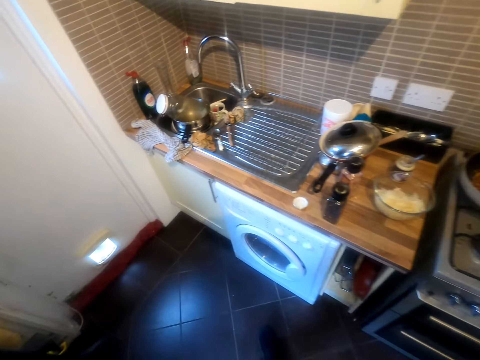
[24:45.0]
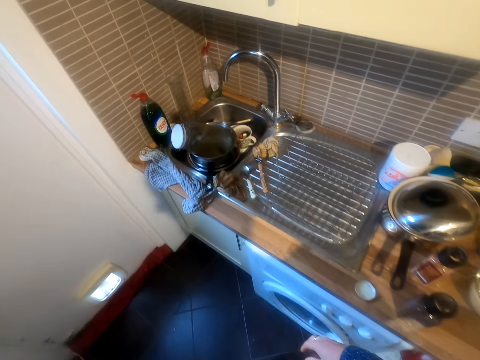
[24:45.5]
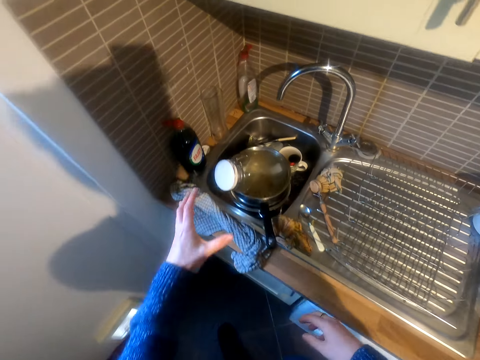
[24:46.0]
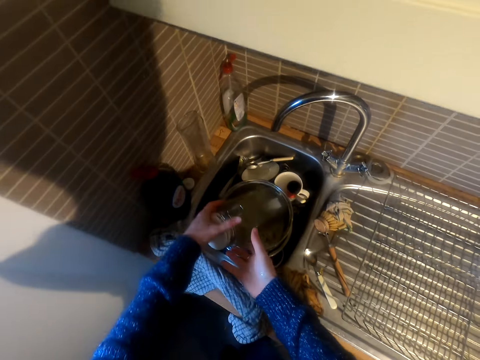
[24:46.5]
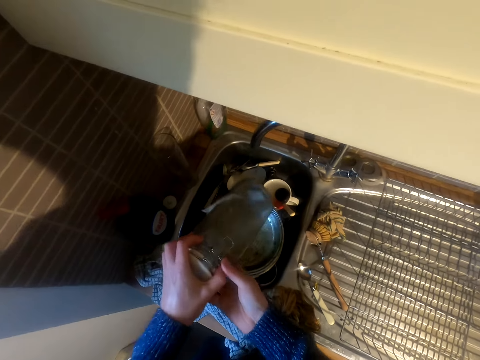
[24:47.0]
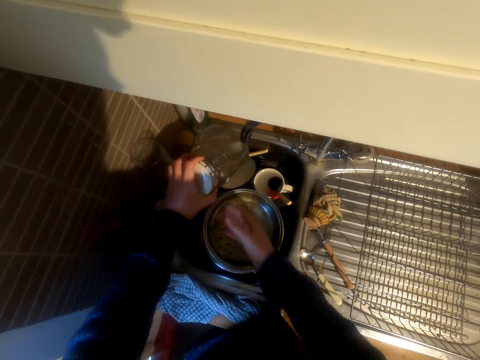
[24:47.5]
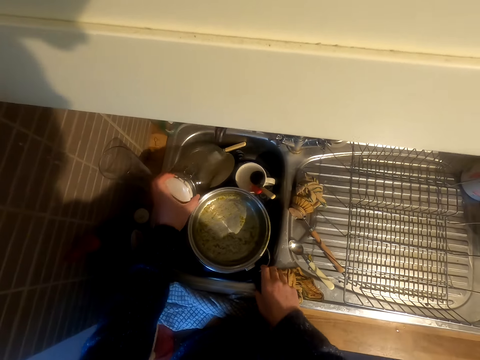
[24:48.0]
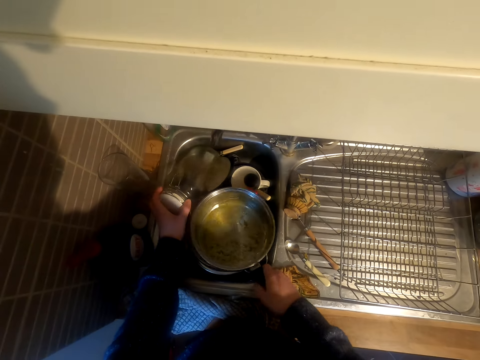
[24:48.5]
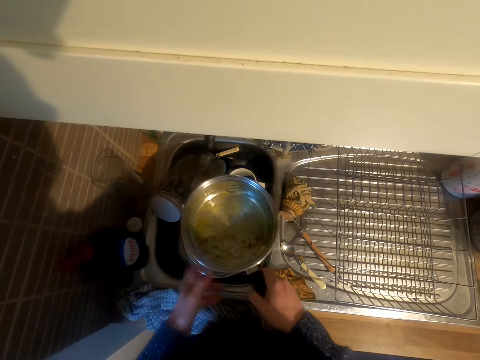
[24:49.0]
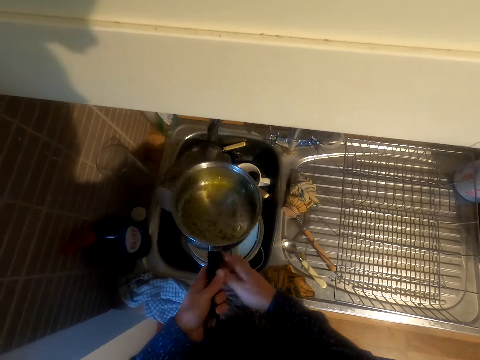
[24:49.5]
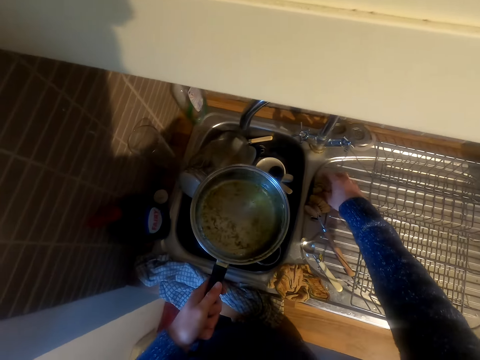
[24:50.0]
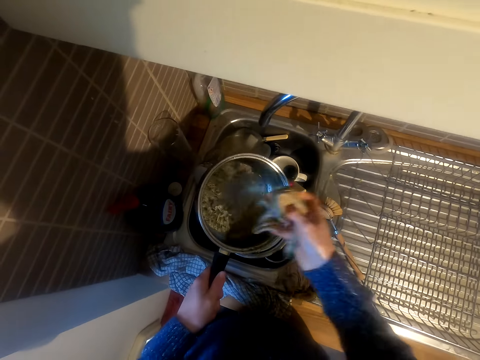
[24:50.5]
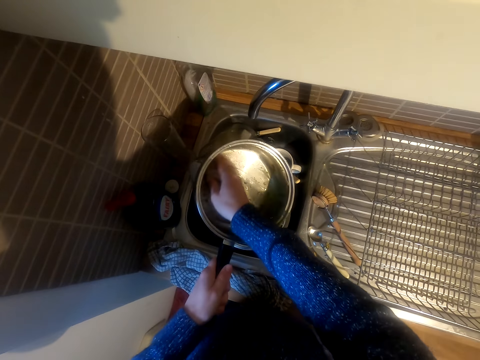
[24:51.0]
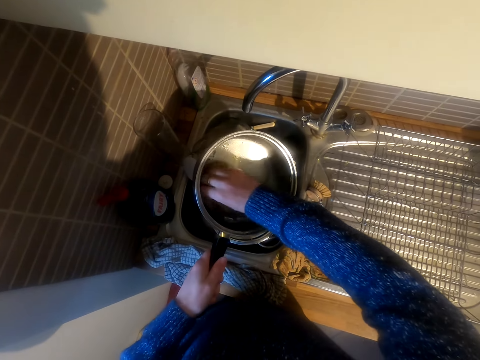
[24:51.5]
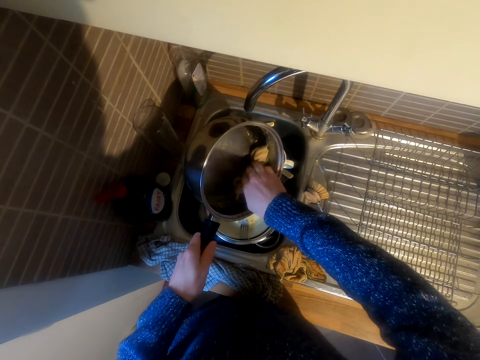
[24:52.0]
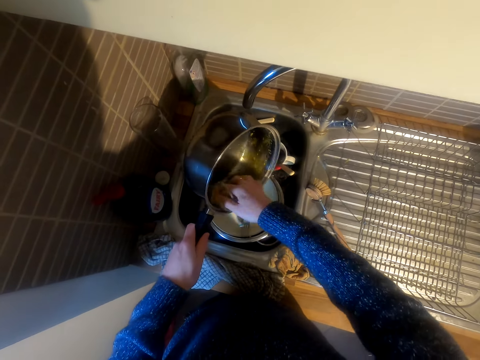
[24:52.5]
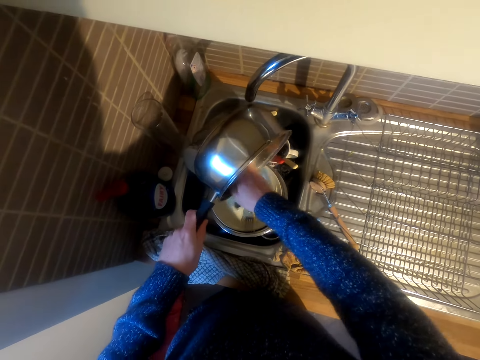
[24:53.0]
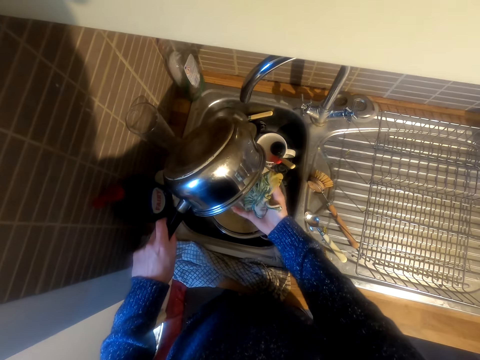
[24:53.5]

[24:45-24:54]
The camera wearer makes a step. They take a jug. They take a pot. They scrub the pot.

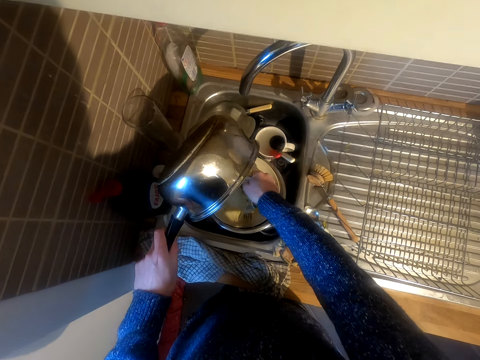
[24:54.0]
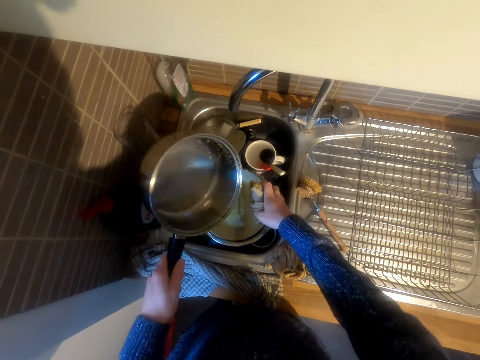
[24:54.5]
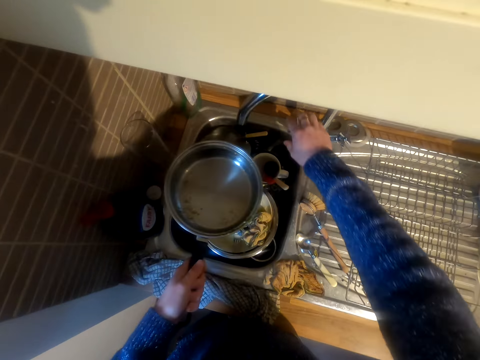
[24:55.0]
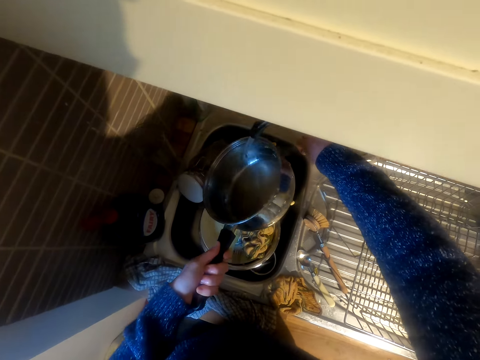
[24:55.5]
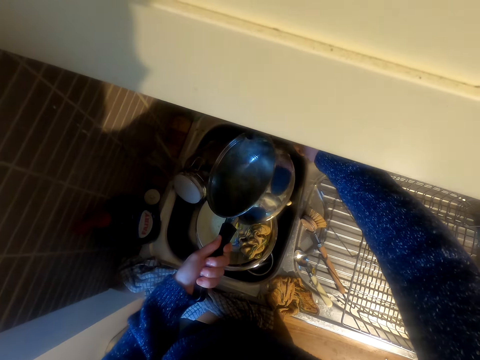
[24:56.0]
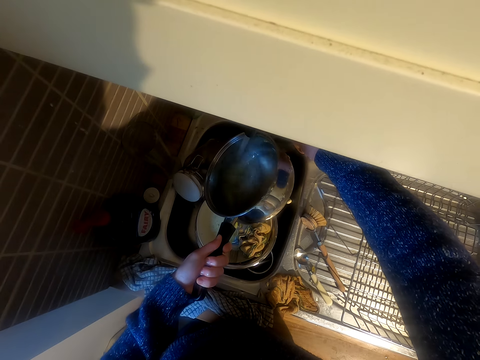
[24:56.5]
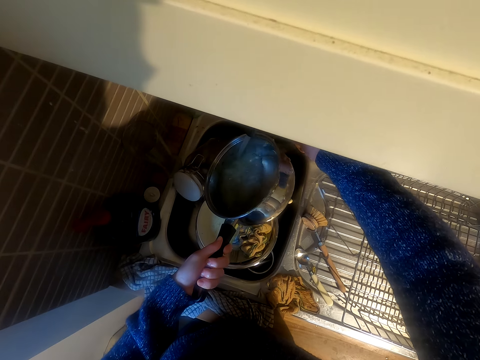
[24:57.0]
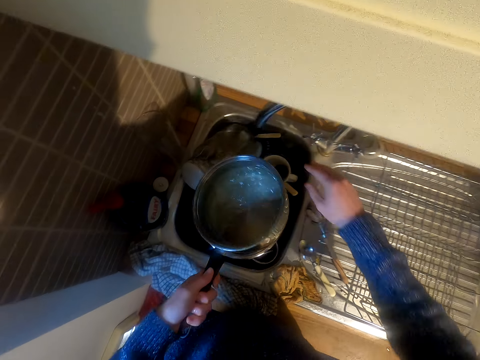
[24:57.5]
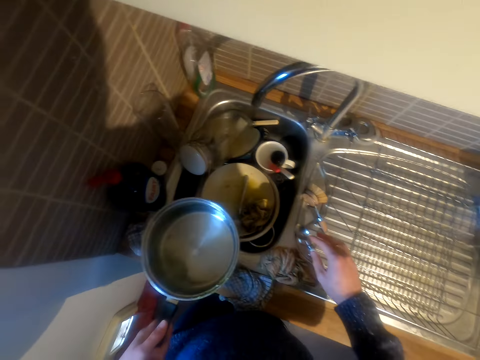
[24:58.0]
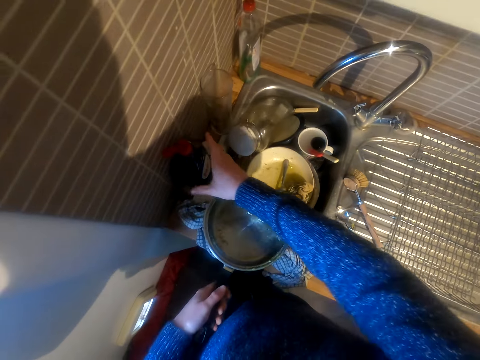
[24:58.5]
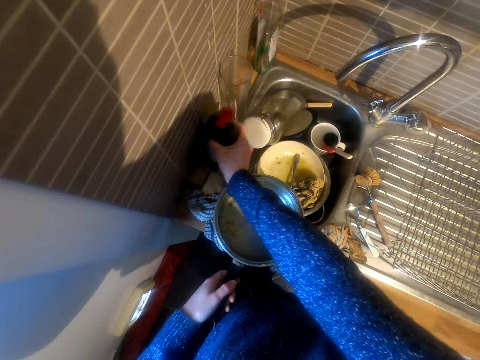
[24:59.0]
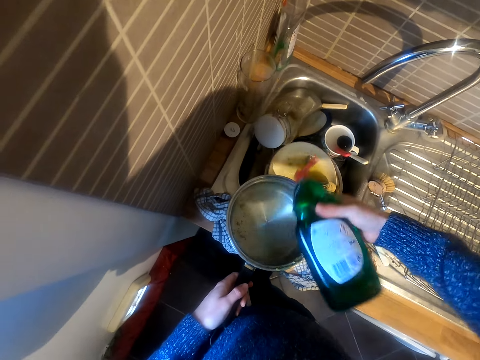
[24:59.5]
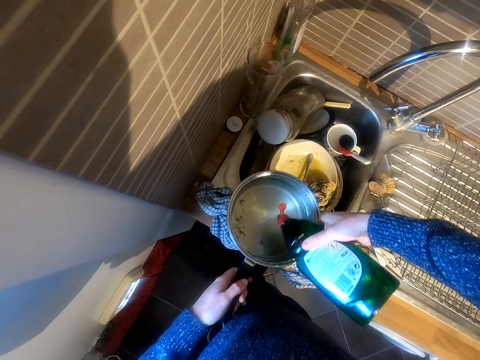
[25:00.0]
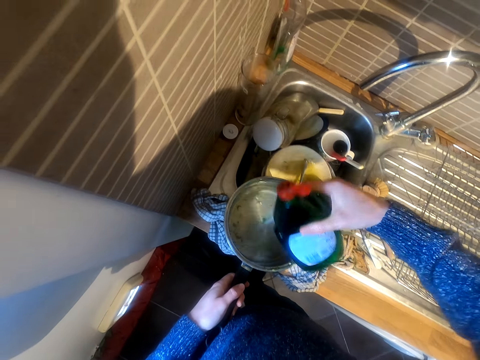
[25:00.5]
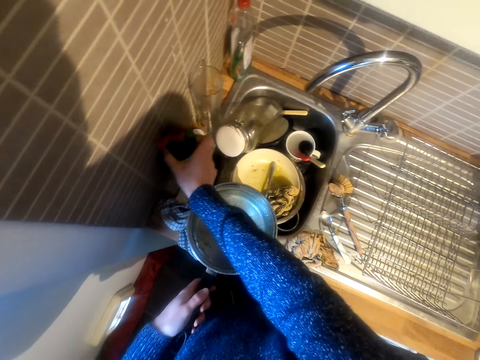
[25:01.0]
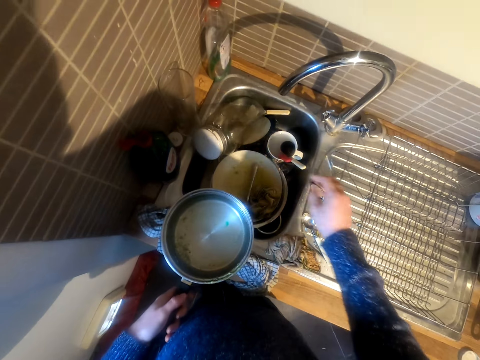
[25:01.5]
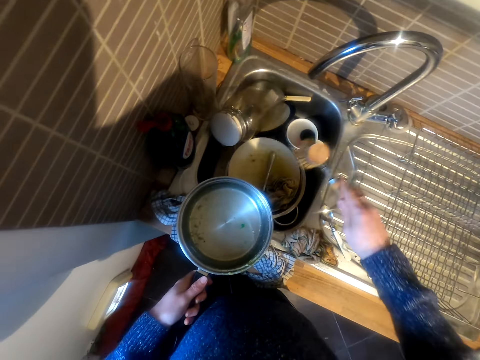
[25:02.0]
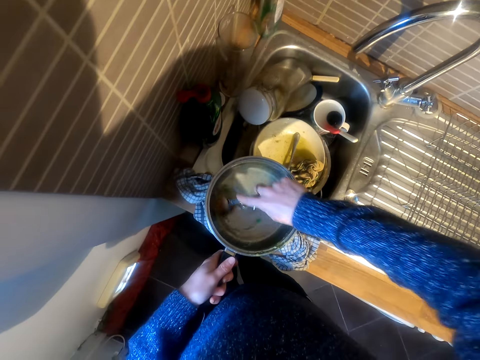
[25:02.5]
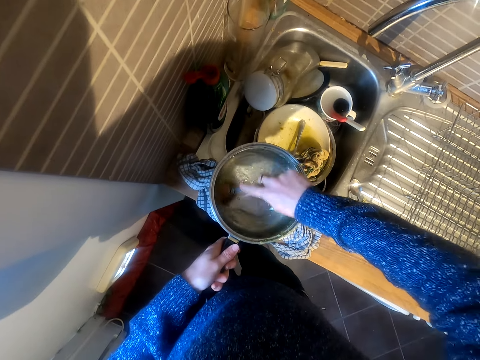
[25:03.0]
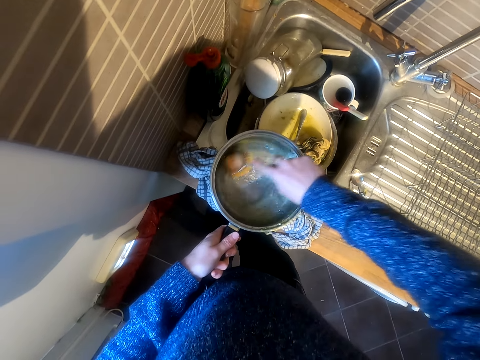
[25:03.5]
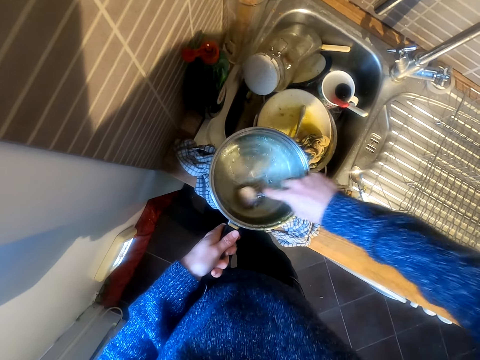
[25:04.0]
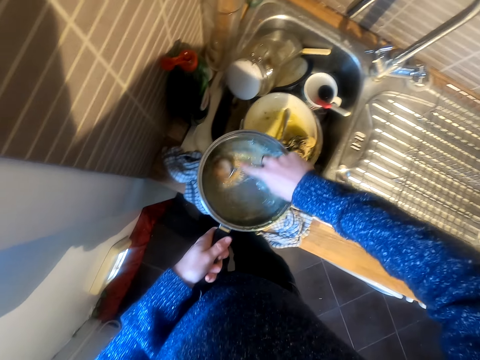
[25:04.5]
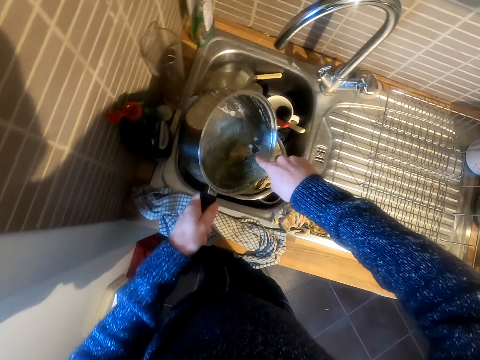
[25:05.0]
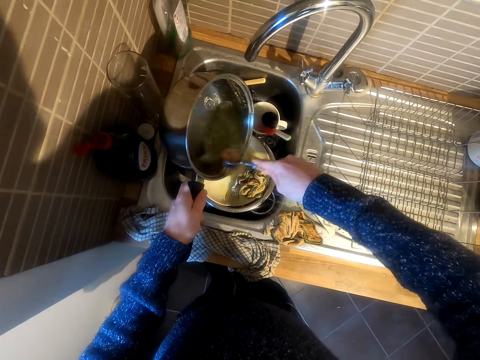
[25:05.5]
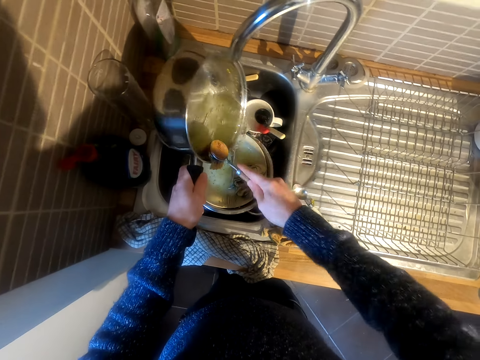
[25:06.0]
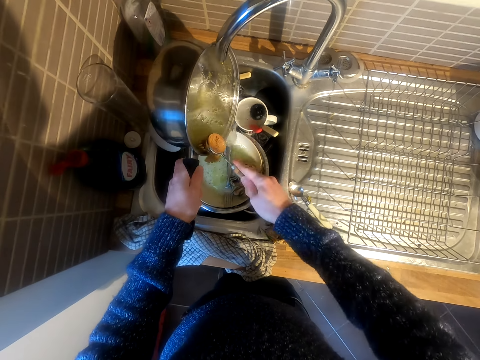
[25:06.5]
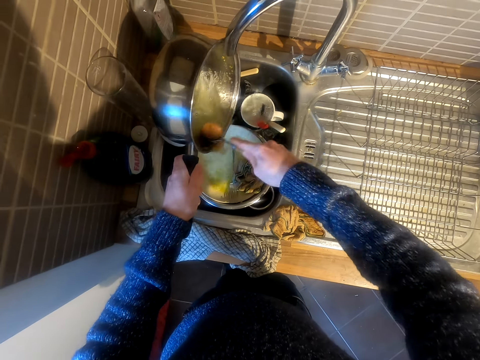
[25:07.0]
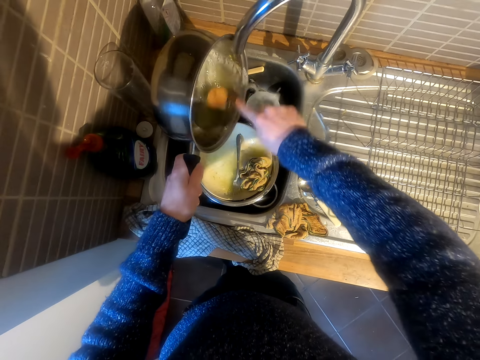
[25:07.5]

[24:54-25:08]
The camera wearer opens the tap. They rinse the pot. They put water in the cooking pan. They pour liquid soap in the pot. They scrub the pot.

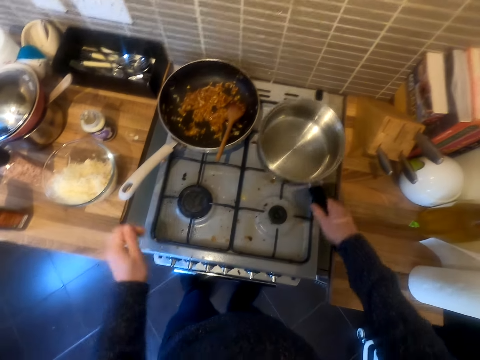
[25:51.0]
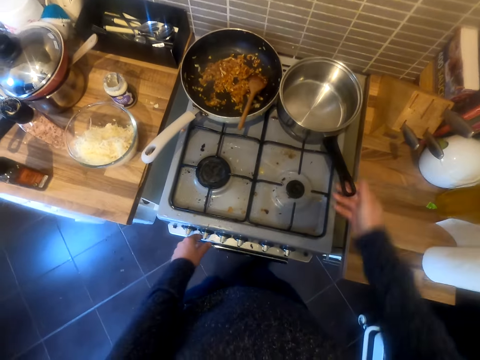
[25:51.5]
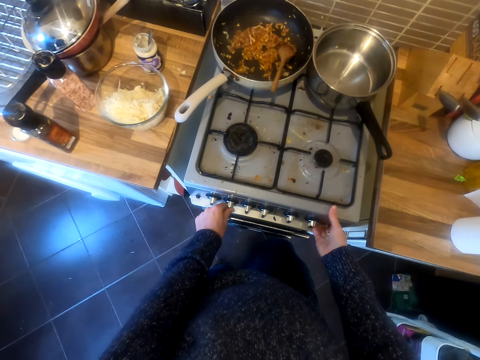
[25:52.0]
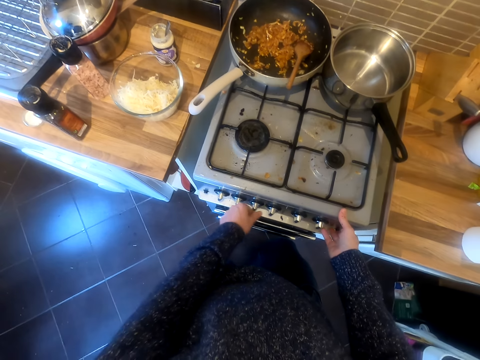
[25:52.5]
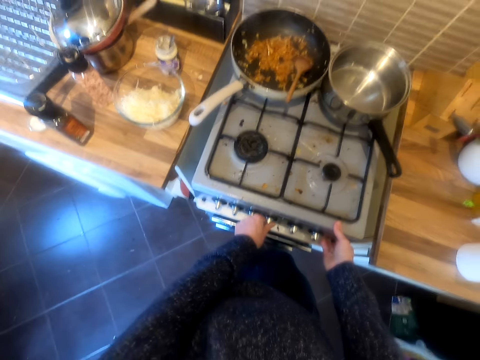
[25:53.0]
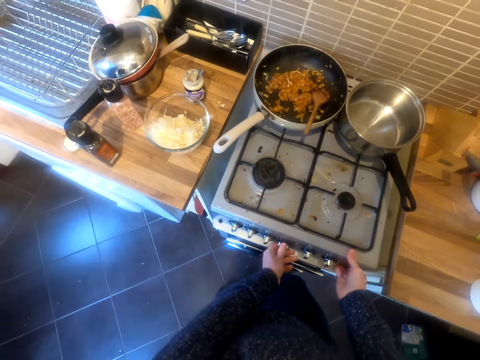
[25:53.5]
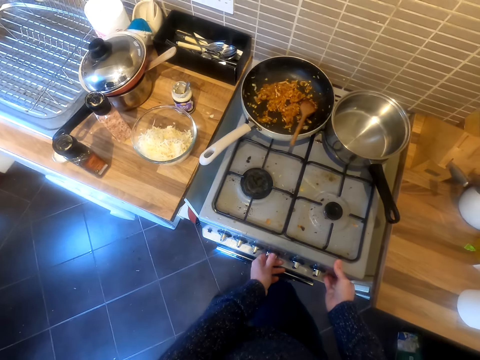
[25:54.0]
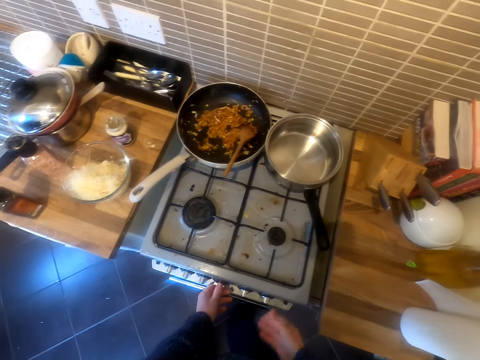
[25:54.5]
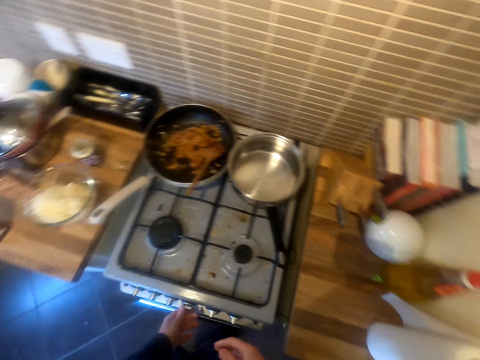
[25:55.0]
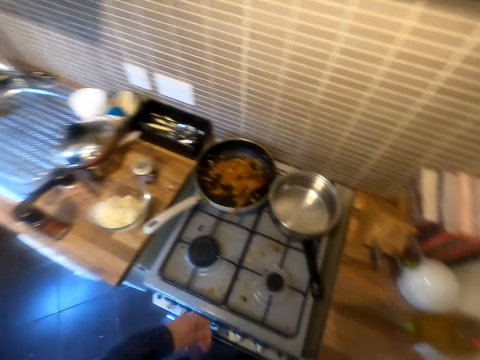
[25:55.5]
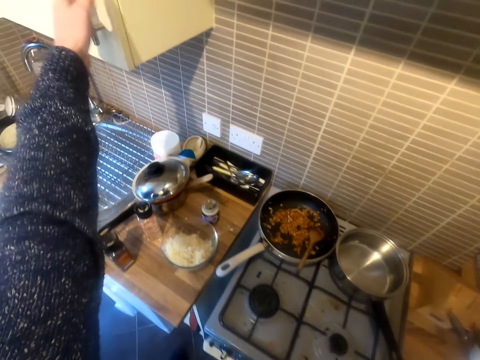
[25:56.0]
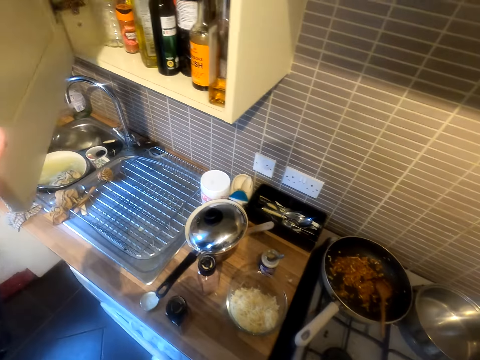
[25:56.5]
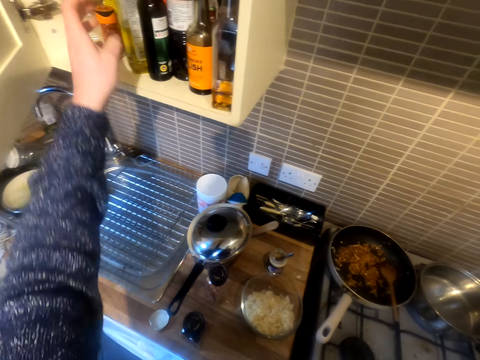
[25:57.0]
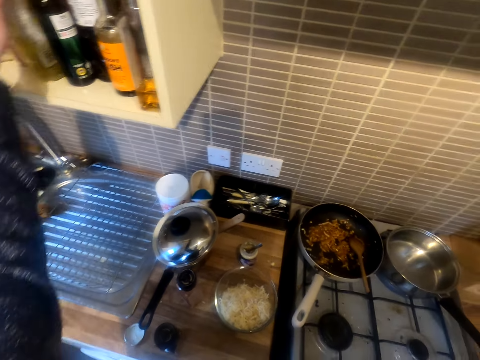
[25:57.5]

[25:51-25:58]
The camera wearer puts on the cooker. They open the cabinet.
